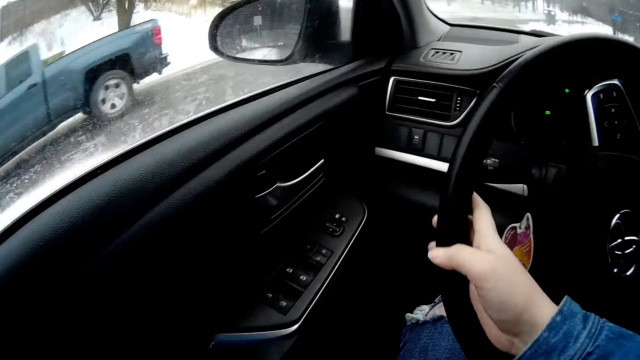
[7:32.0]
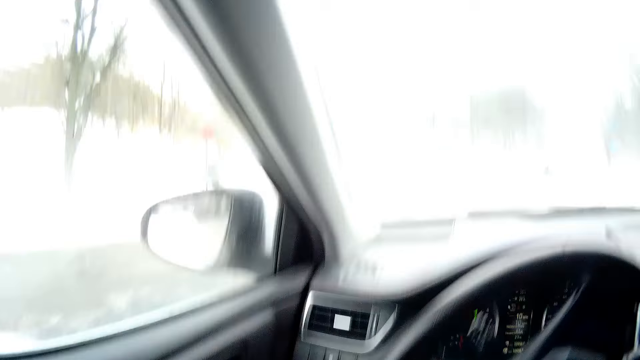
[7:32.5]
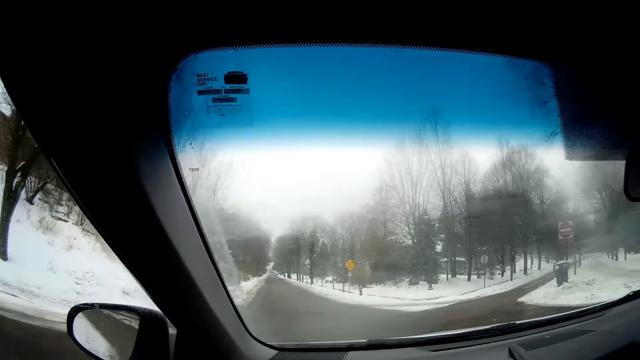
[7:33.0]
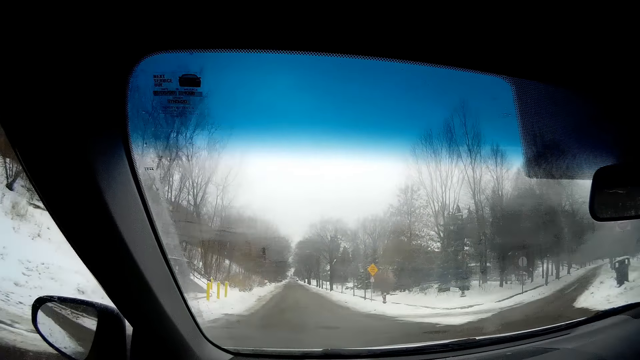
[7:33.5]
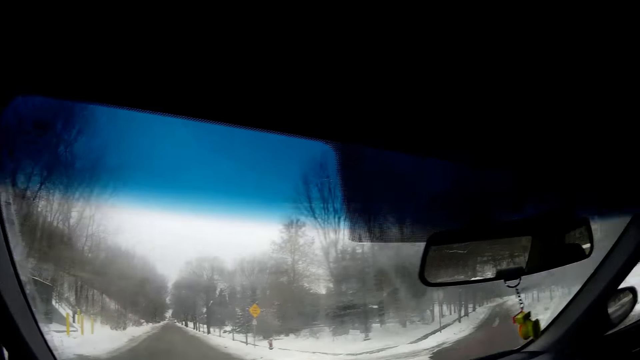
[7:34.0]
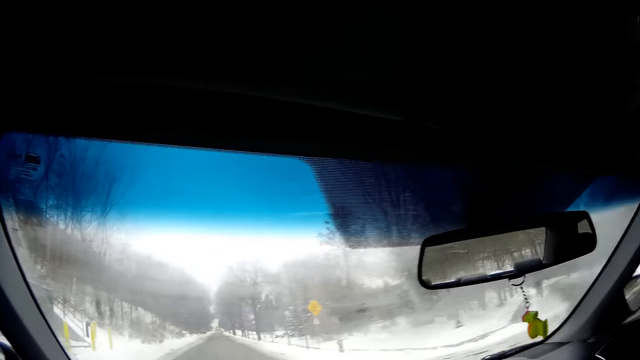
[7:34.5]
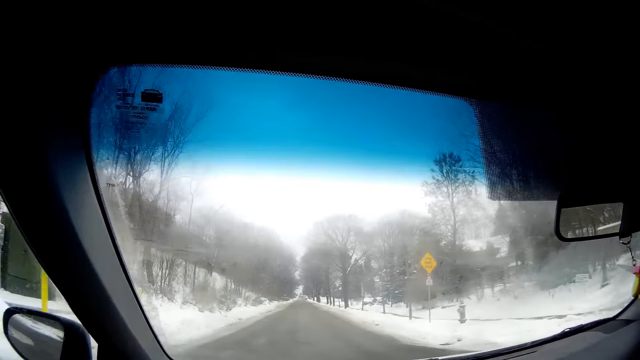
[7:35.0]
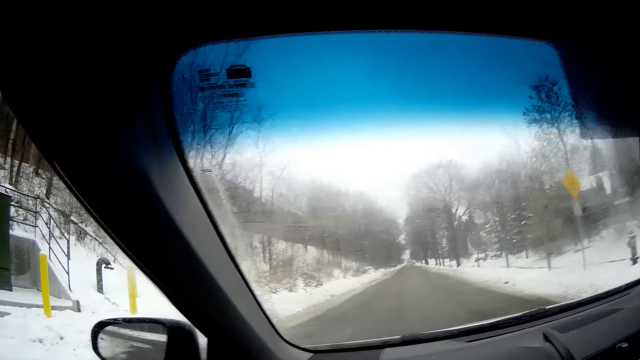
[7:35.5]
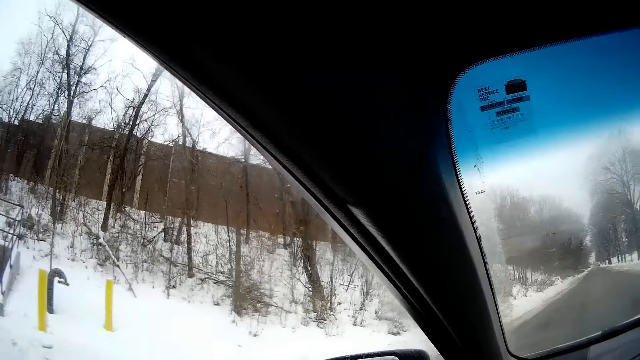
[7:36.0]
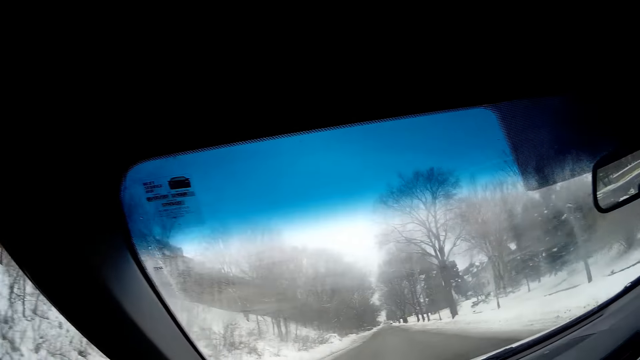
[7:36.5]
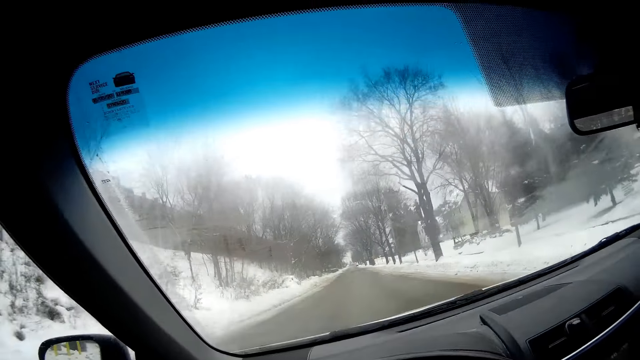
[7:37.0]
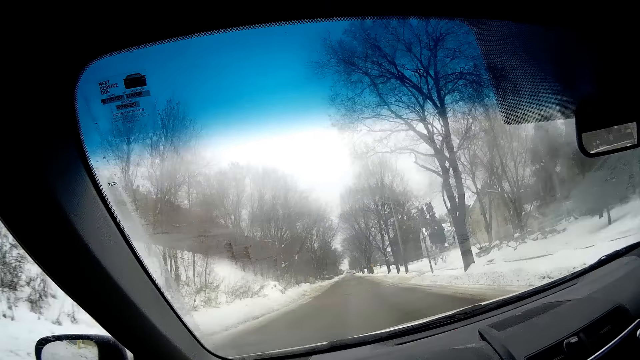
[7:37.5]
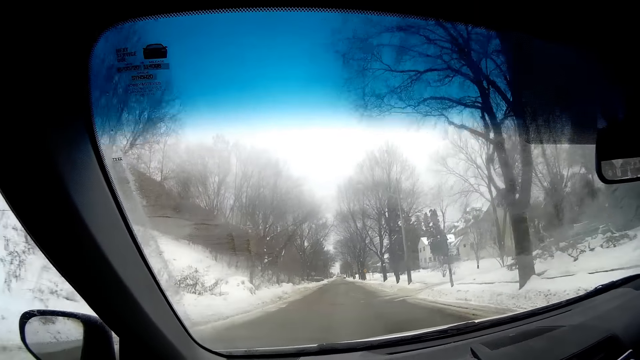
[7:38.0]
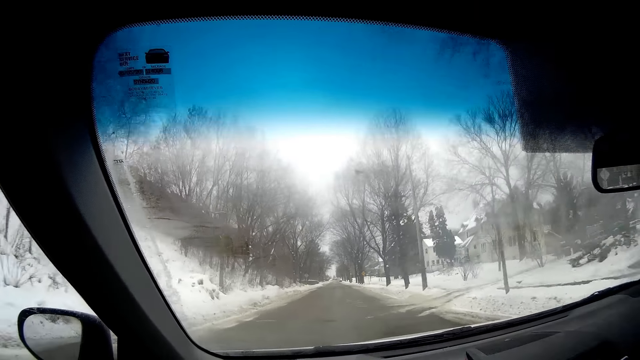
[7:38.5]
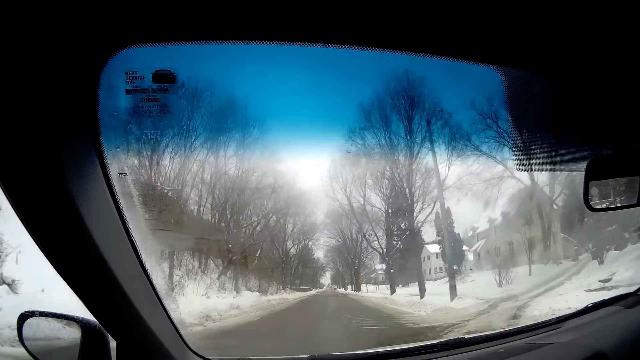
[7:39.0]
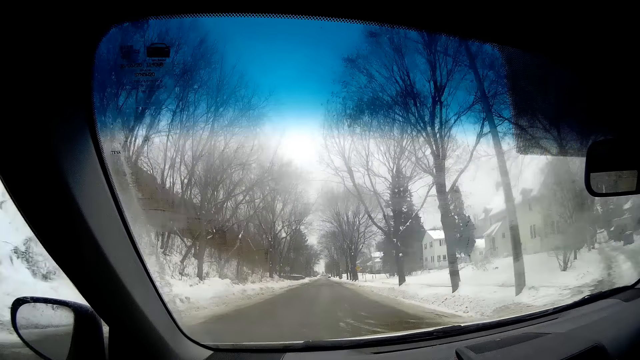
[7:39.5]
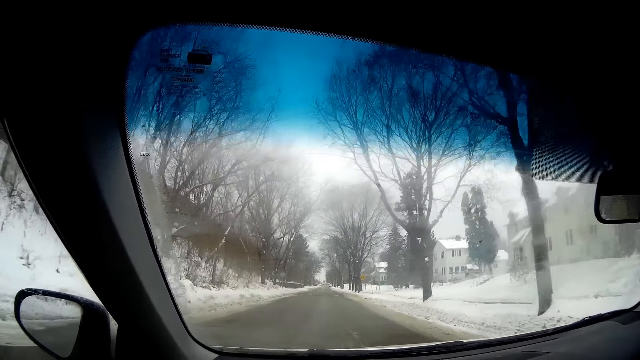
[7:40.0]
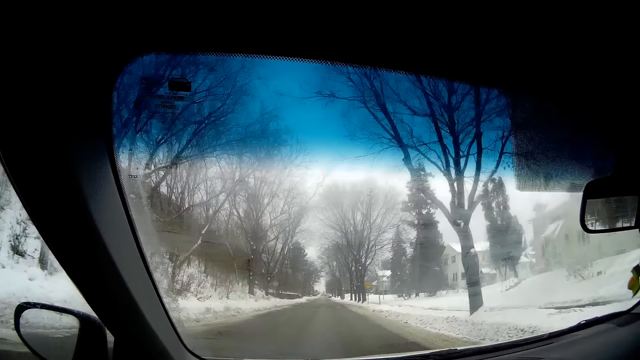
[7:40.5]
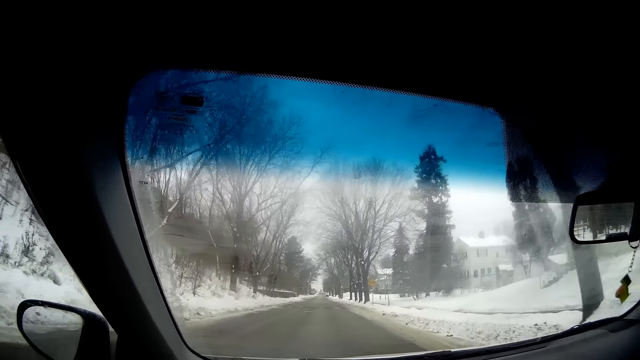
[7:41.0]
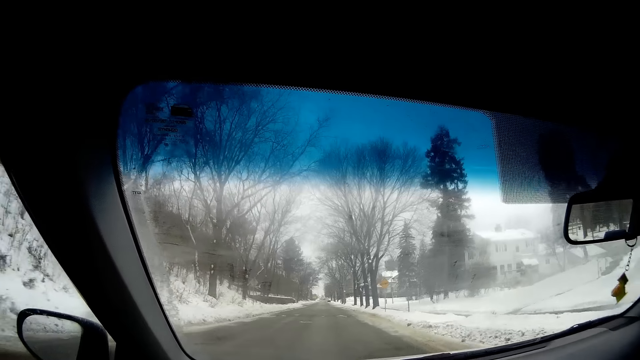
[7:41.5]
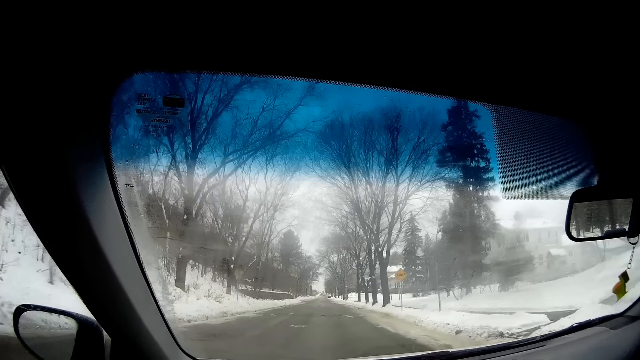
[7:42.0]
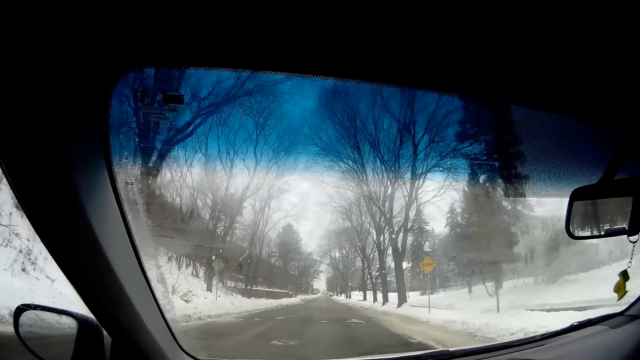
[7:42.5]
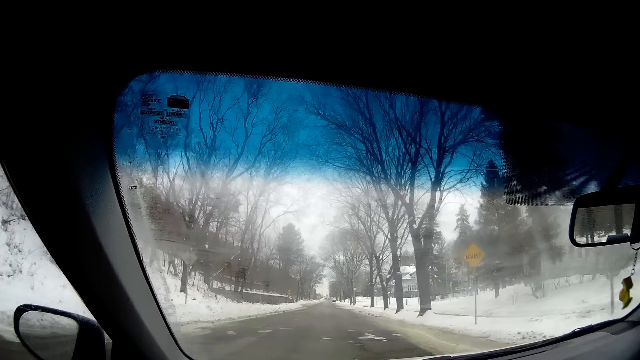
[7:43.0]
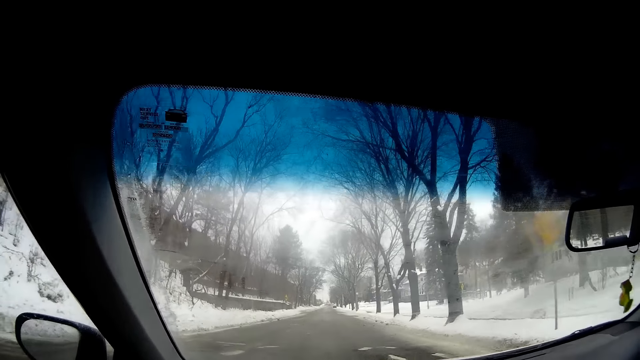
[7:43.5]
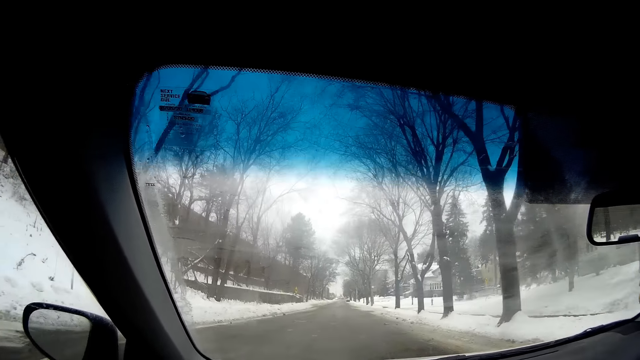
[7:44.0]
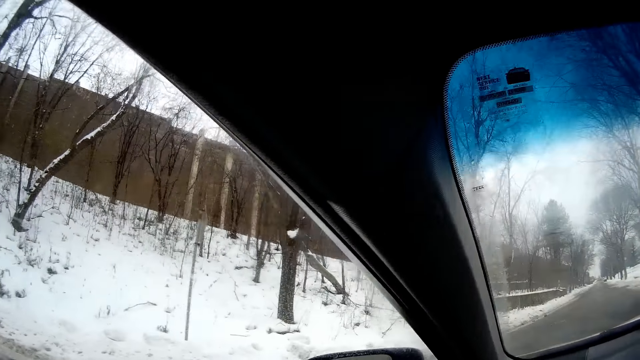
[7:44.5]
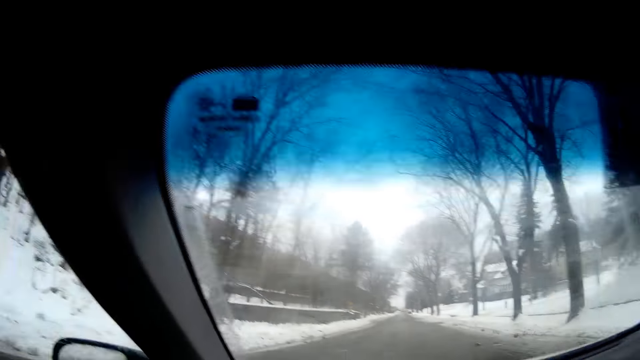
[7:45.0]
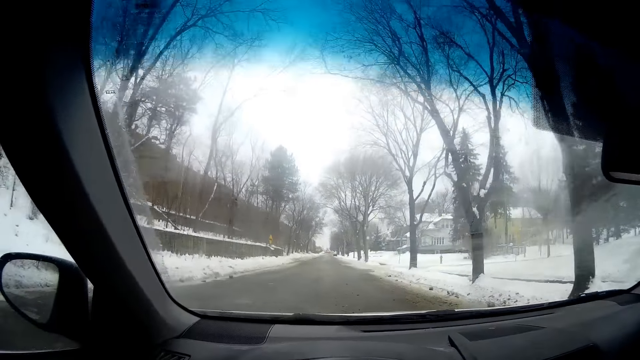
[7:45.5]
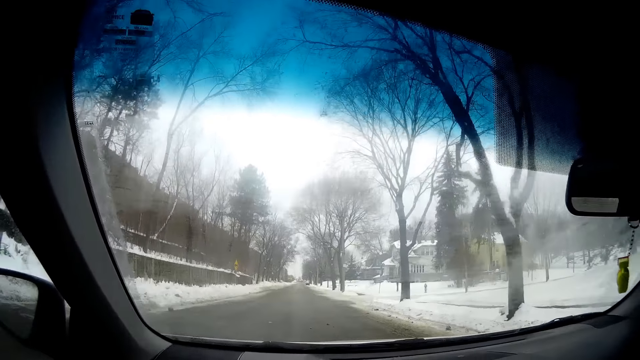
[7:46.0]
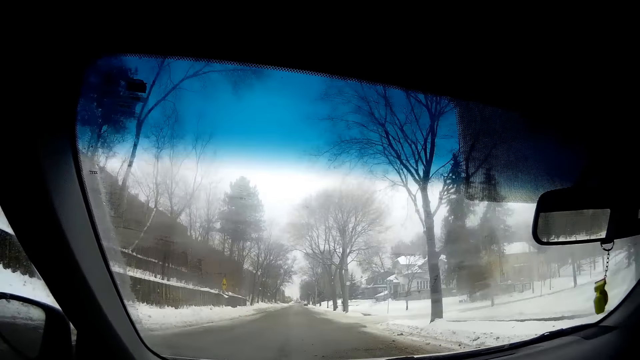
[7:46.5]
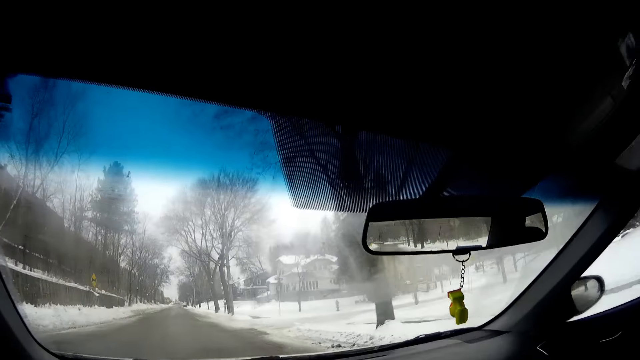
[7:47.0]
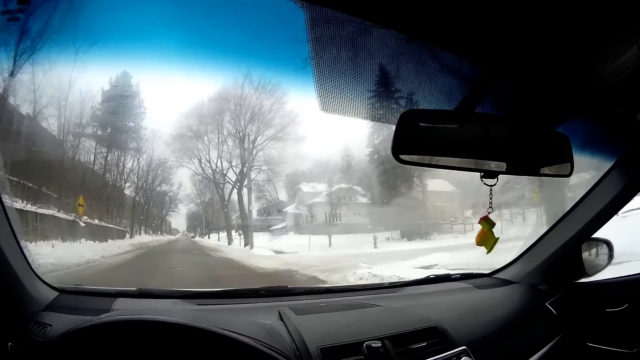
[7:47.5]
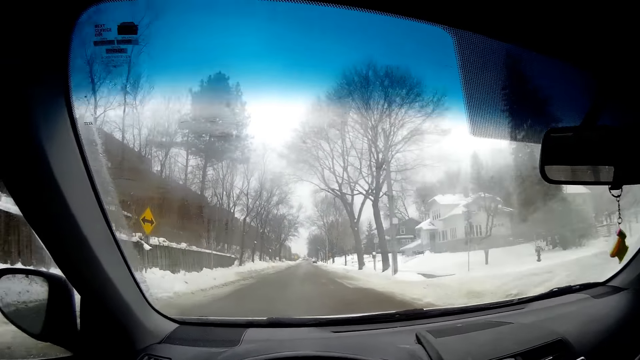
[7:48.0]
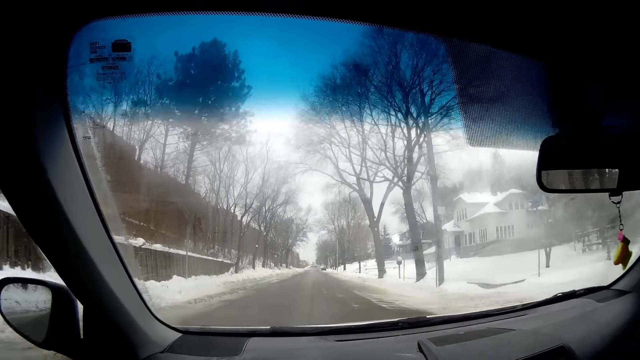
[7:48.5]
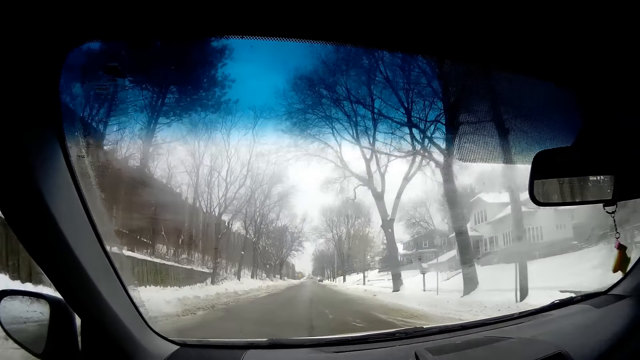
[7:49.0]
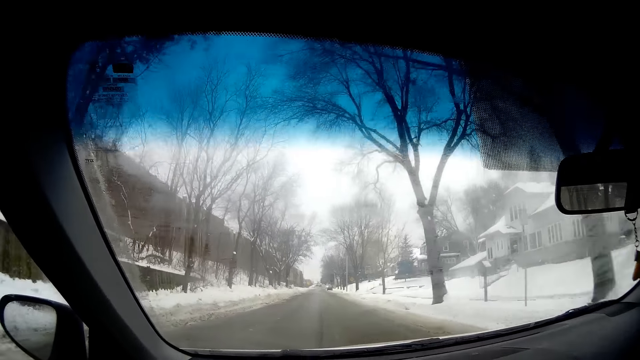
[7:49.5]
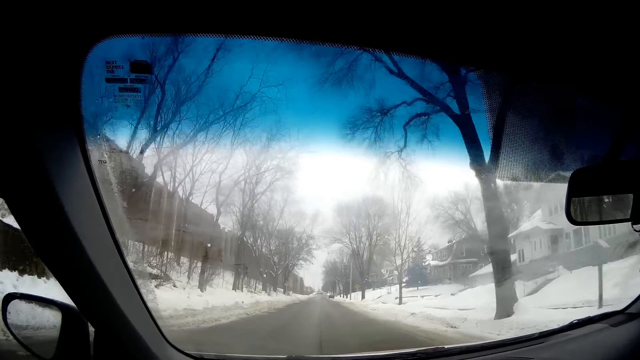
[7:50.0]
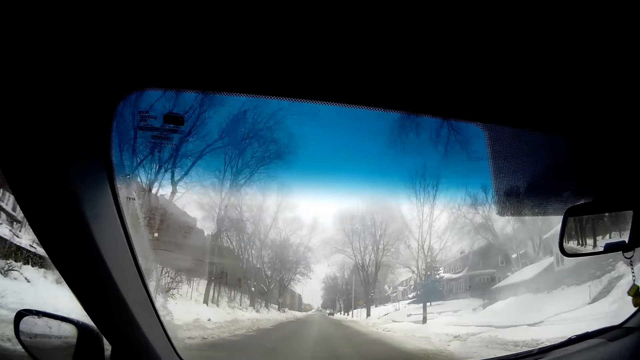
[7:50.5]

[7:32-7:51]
The camera wearer drives the car. They look around and drive the car.

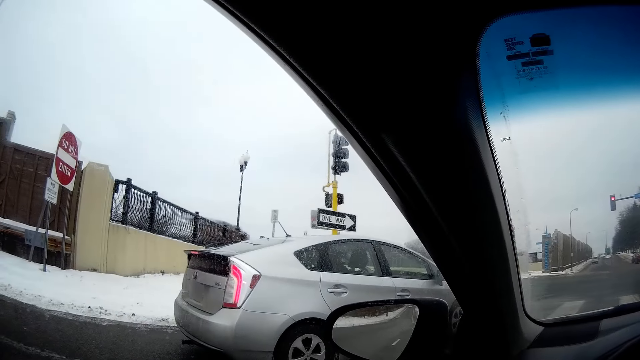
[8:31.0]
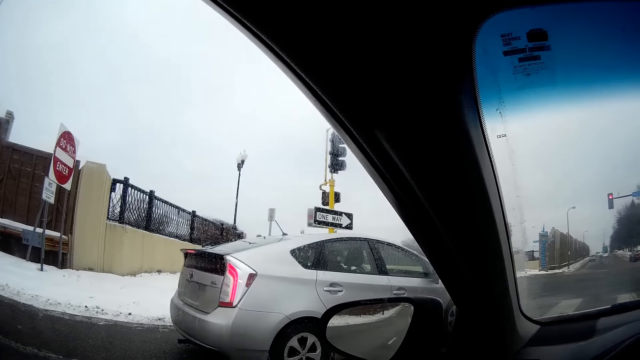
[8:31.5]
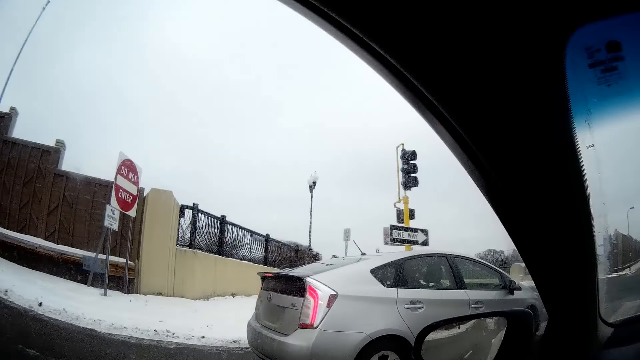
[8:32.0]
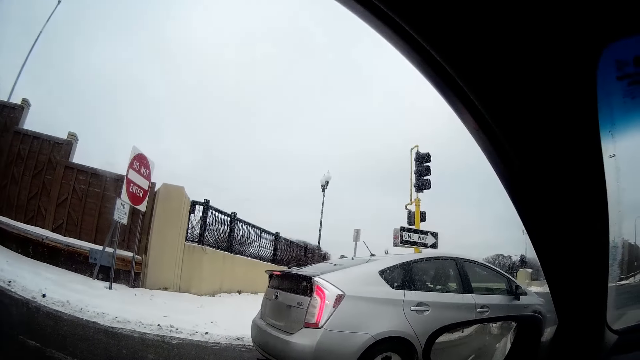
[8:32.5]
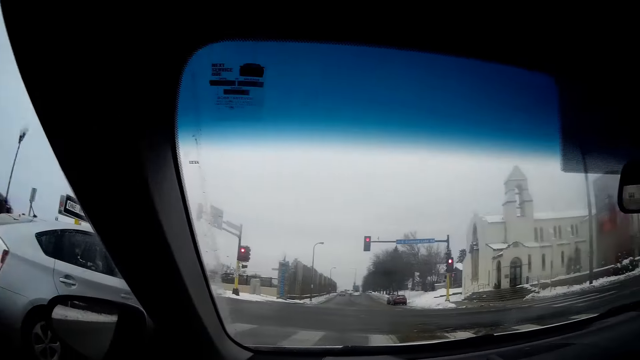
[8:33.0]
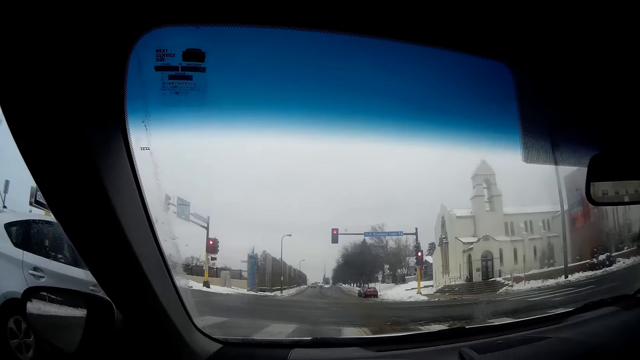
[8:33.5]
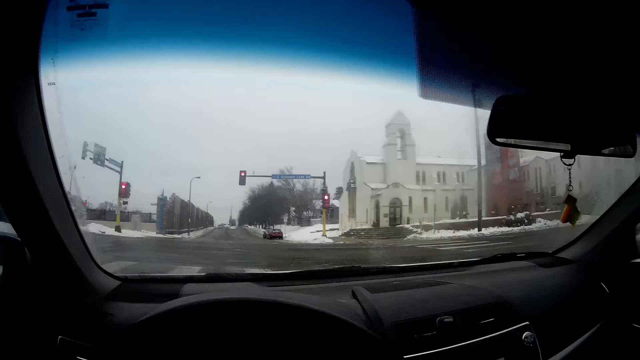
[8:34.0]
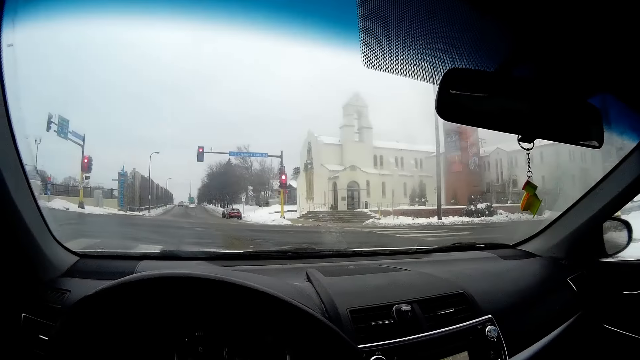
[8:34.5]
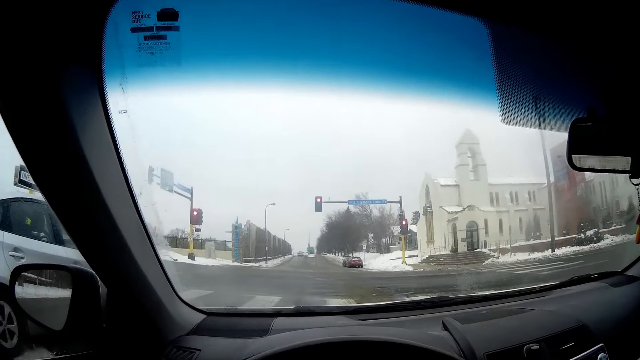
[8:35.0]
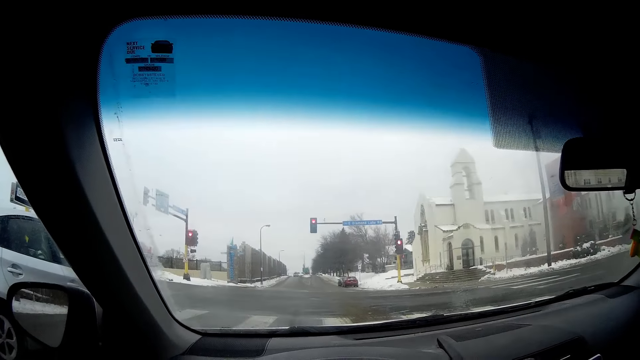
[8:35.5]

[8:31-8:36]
The camera wearer looks outside the car.
